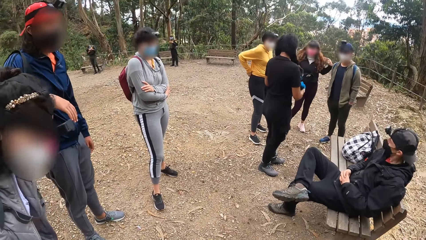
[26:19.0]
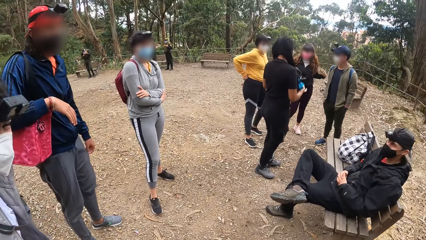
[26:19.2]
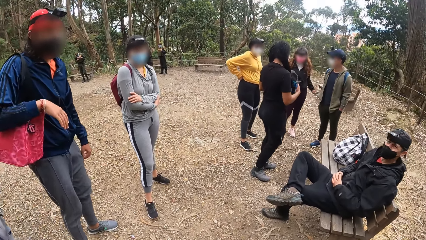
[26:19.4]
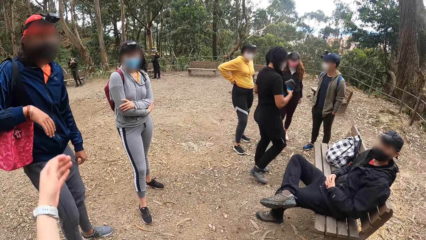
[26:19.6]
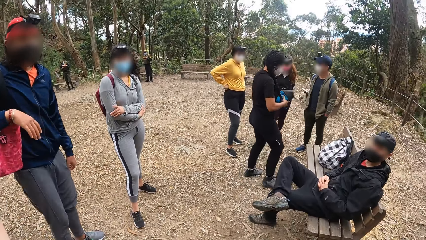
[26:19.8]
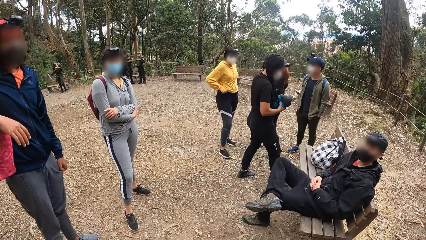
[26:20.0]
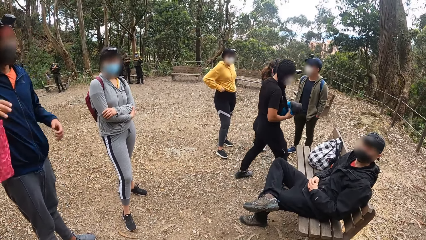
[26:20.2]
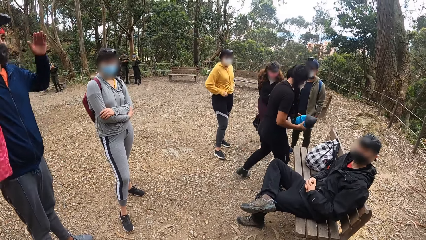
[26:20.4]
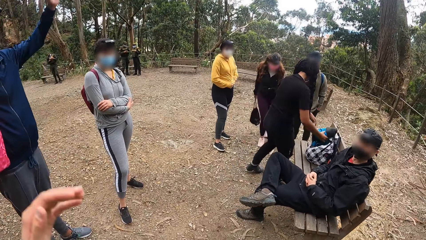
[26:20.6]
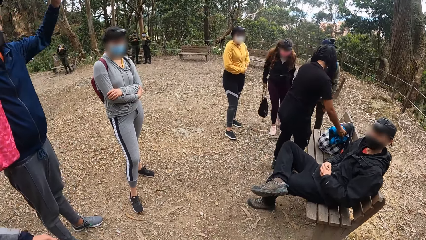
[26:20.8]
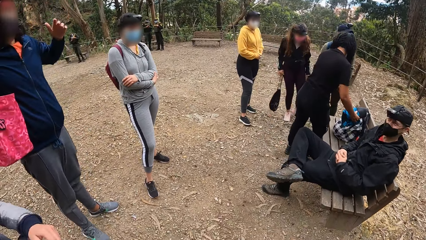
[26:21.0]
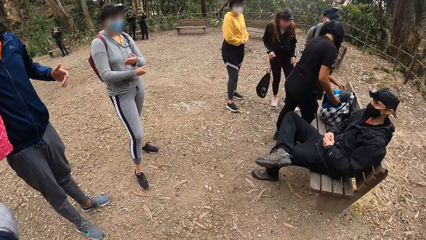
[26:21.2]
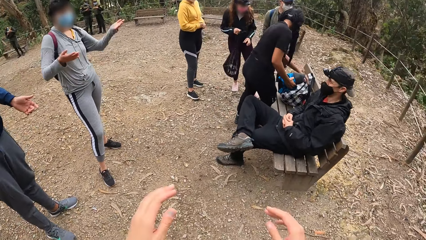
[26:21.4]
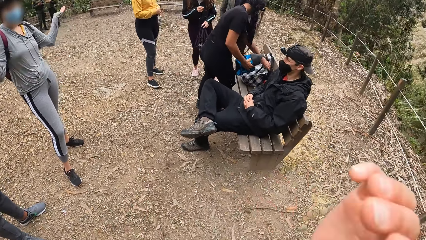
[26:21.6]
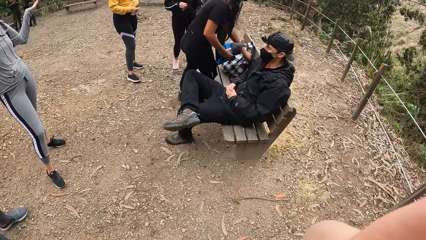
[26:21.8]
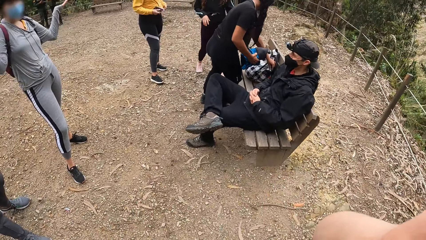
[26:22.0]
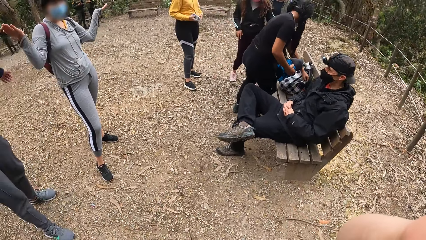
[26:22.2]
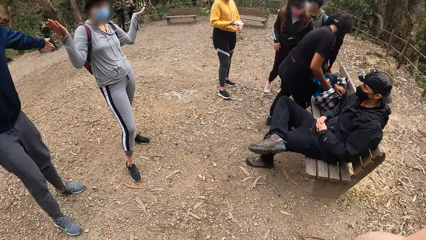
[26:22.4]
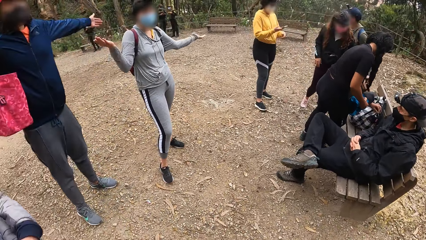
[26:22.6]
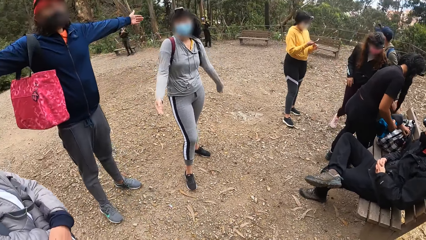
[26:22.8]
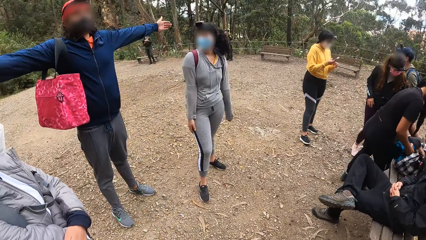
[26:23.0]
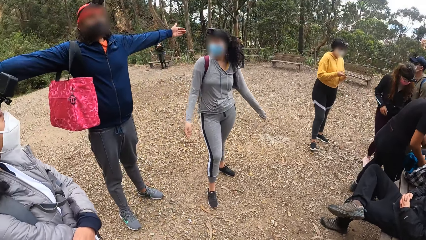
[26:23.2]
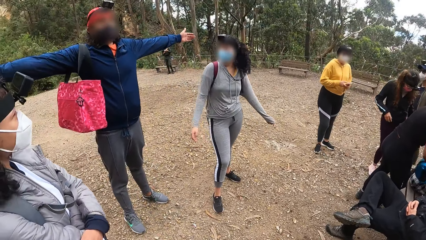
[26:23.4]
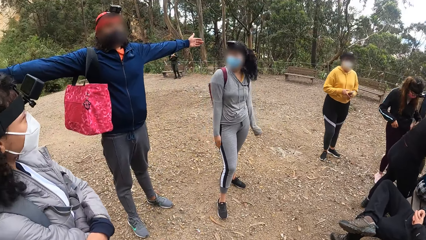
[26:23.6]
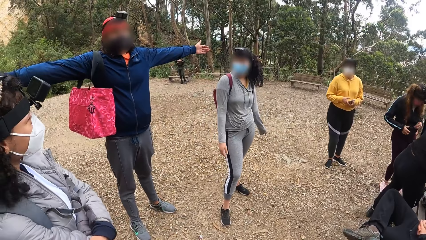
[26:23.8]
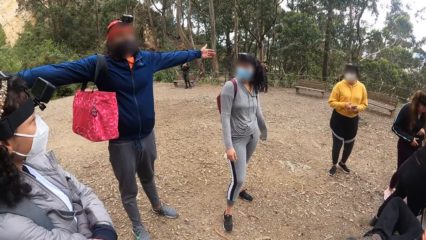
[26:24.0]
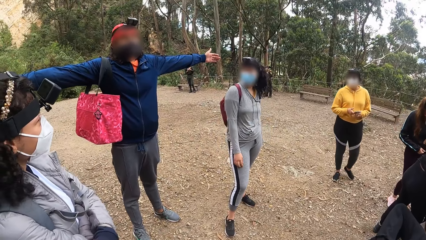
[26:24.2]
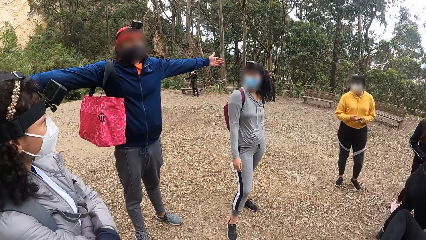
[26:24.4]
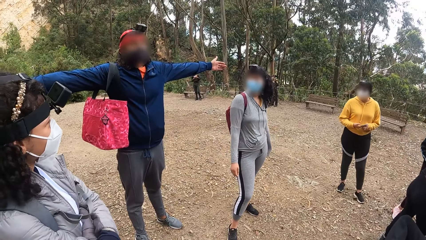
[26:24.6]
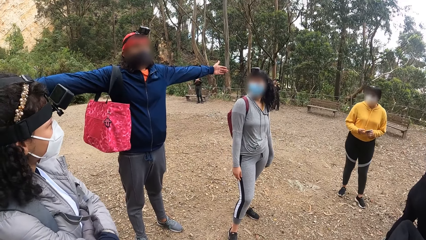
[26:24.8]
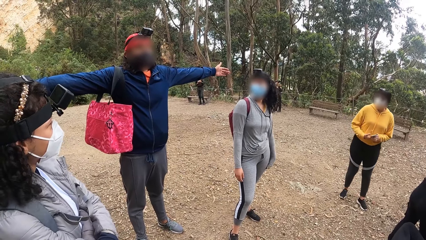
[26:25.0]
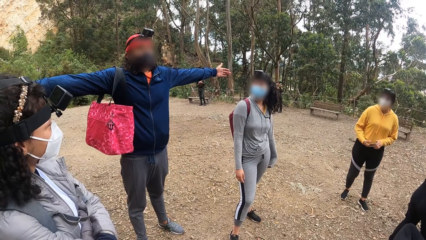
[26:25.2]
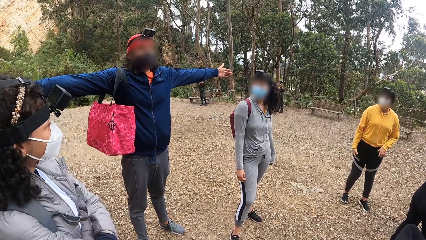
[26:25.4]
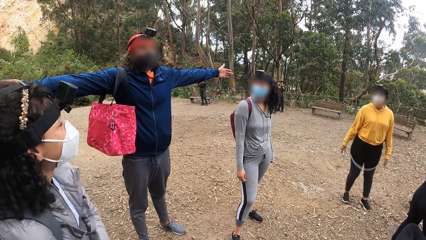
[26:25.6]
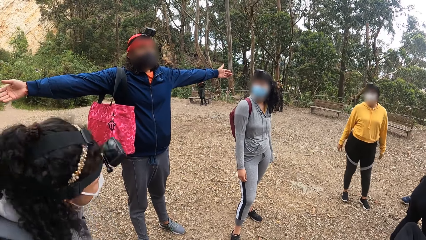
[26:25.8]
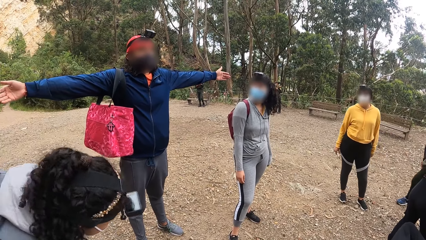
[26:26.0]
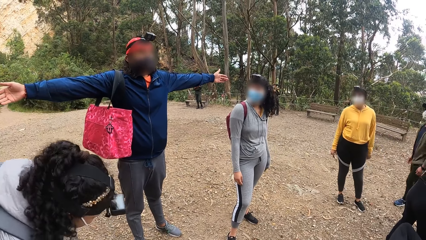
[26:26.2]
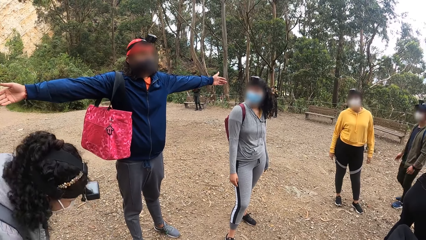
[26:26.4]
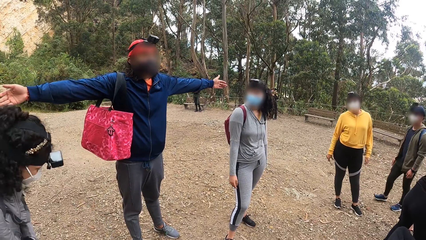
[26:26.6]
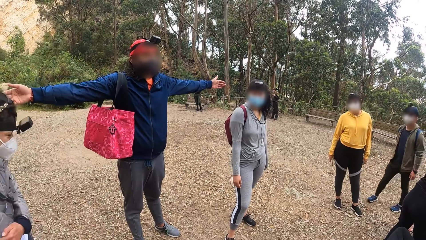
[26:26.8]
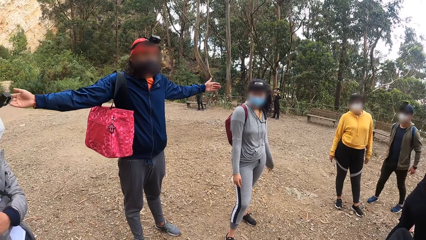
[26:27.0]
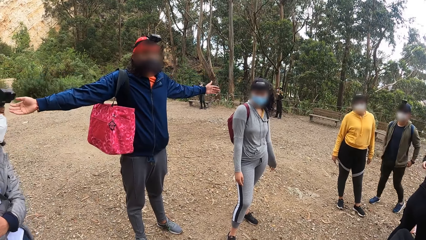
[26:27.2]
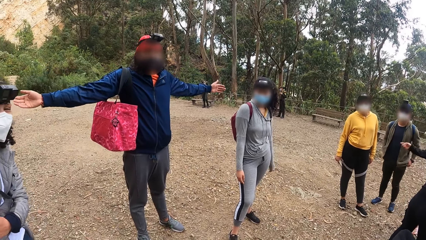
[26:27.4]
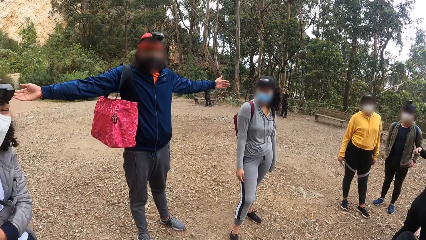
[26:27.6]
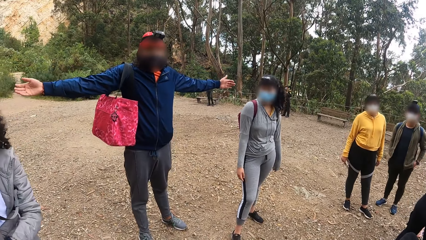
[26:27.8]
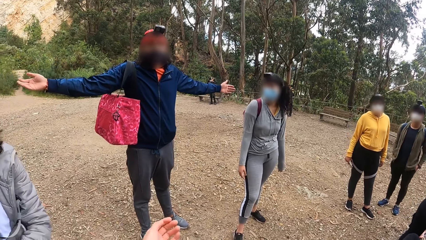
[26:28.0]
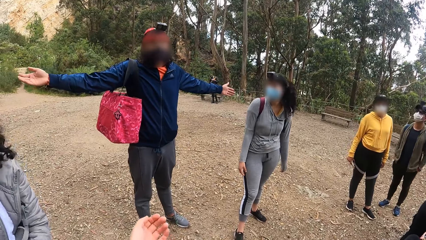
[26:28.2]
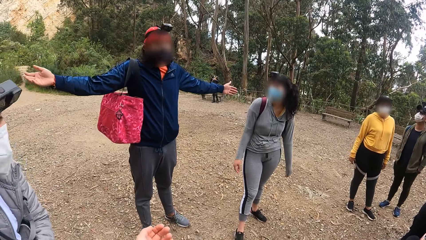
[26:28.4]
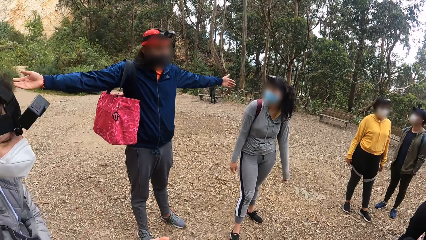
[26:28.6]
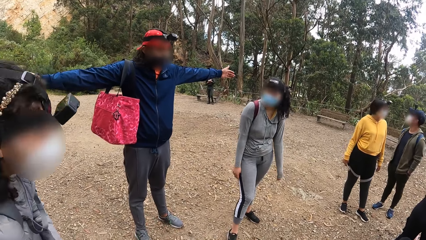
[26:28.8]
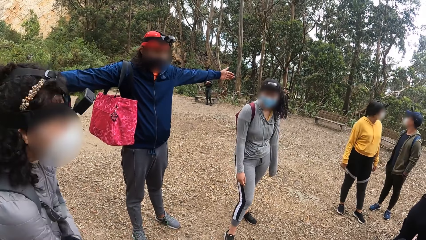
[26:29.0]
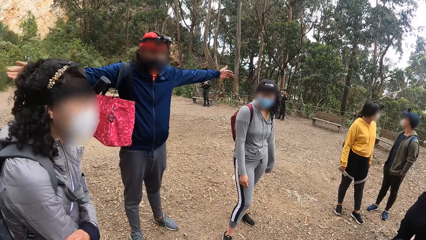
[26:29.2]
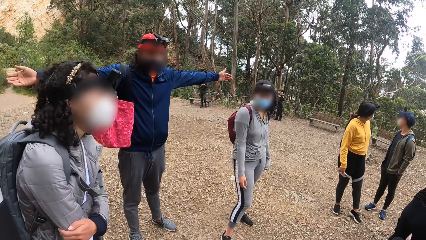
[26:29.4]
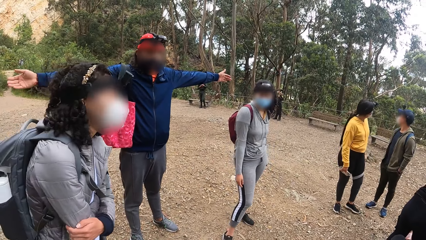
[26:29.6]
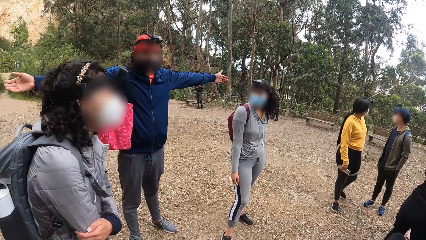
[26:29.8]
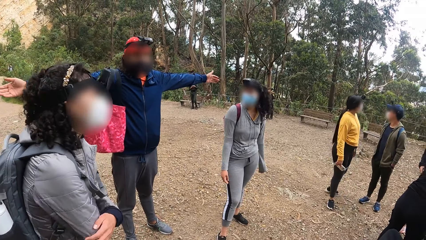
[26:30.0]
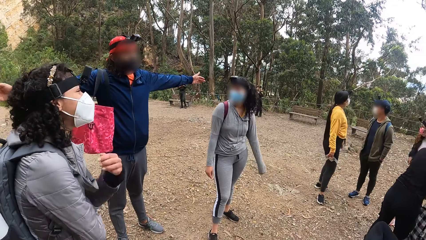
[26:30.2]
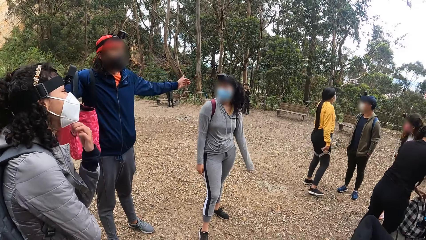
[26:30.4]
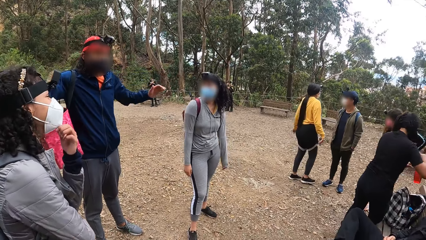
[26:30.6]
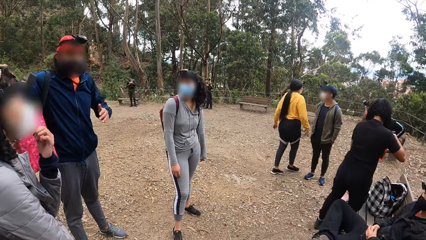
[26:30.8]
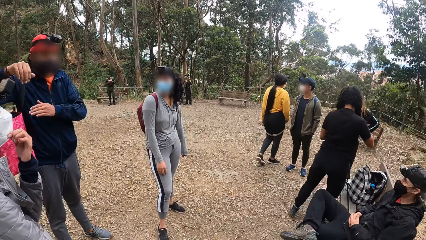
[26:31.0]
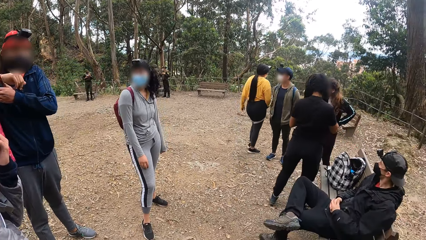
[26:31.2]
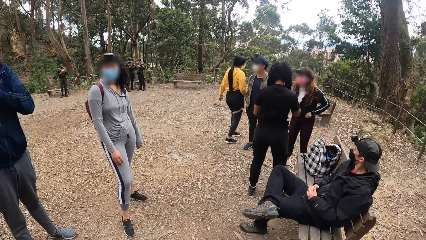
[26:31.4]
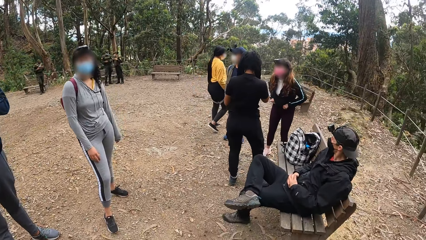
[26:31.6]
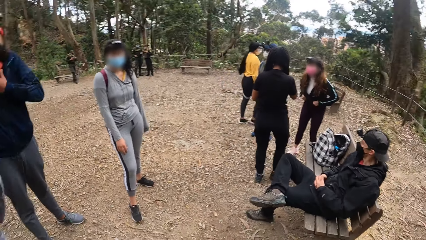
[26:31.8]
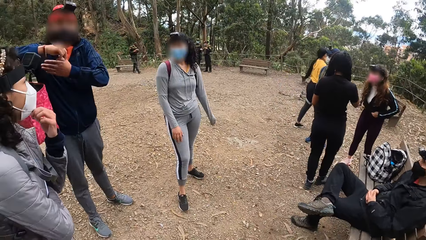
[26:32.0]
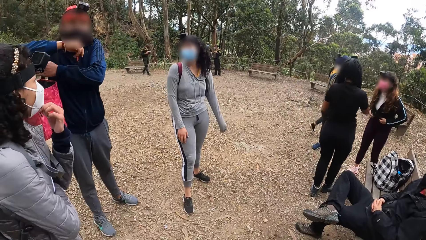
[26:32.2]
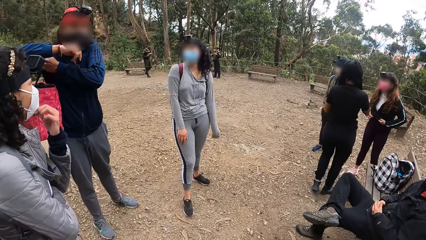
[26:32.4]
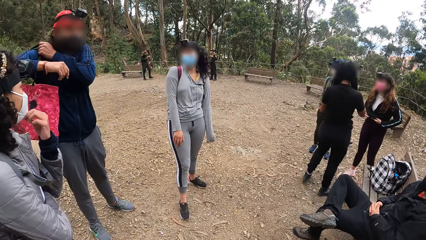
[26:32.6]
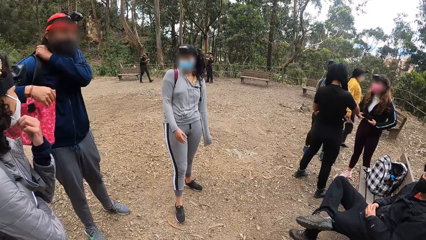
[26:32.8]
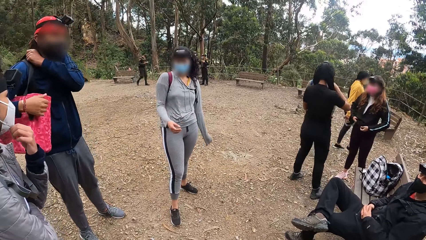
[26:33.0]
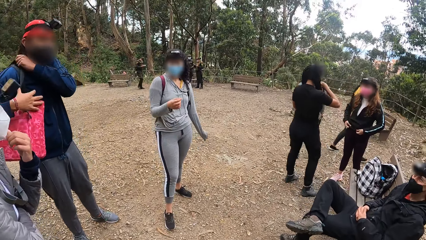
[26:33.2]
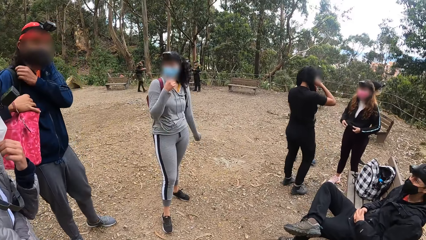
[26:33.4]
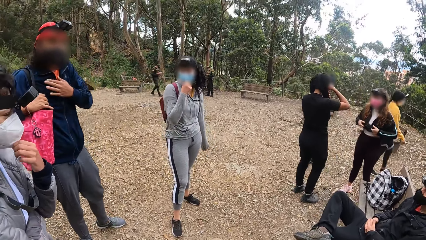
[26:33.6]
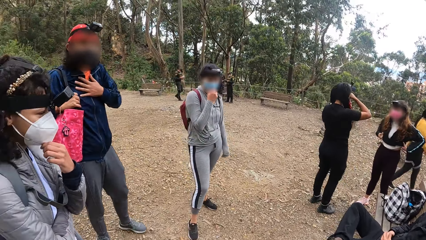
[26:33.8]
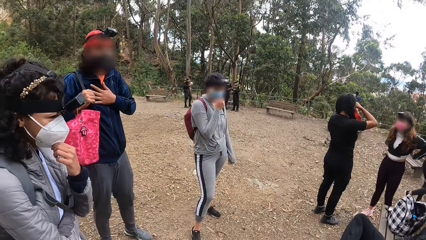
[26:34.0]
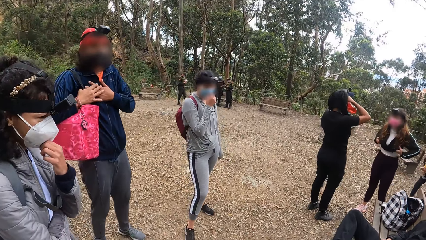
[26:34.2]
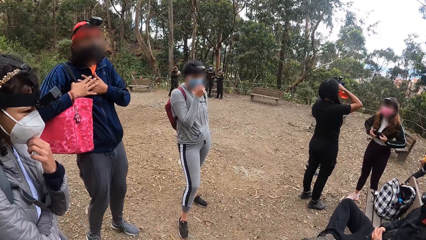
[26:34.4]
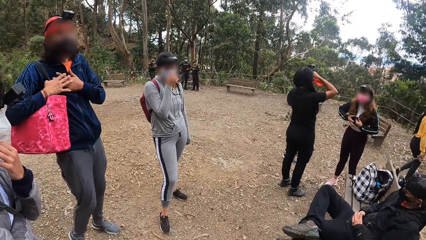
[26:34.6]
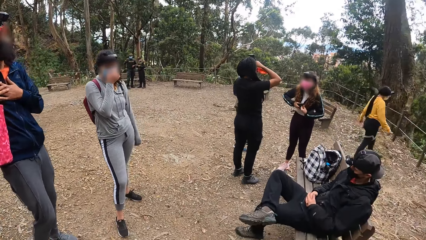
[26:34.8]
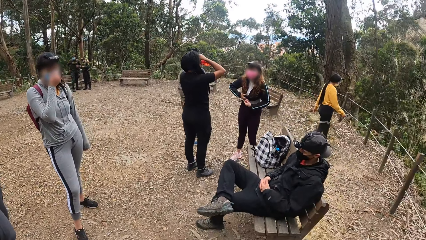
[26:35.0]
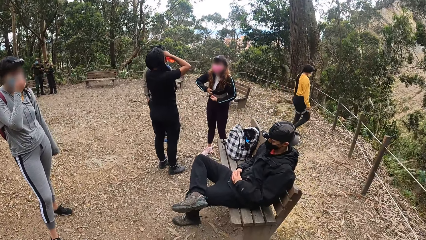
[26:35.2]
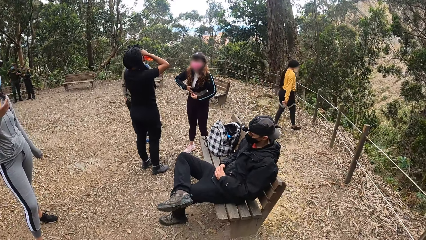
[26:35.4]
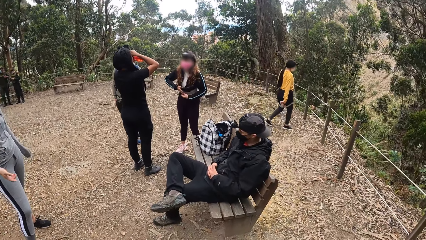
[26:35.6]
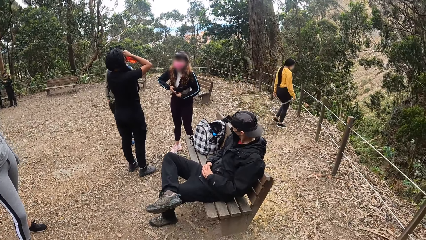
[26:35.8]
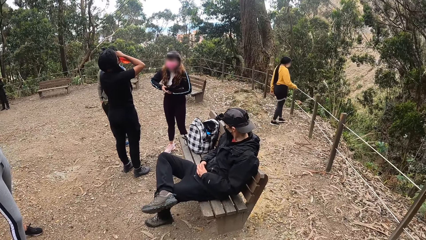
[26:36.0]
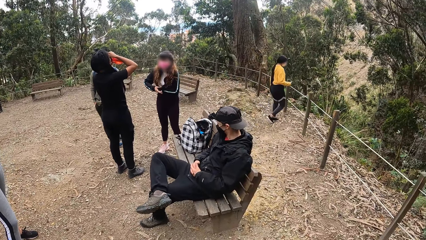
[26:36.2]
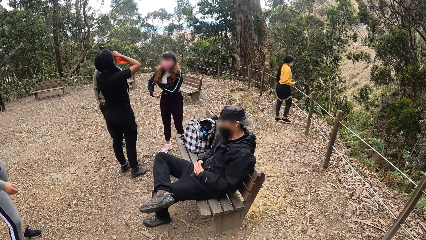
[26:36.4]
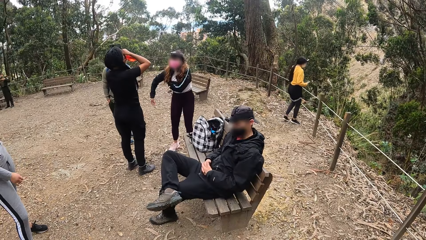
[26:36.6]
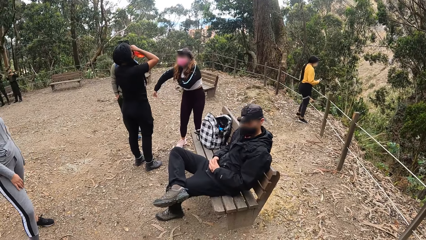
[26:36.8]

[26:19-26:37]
A woman touches her hair with both hands. A man lifts both hands. Another woman drops the sweater inside the bag with her right hand. A third woman spreads both hands. A fourth woman holds a phone with her right hand and operates the phone with her right hand. Another man puts both hands in his pocket. The second woman picks up a bottle from the bag with her right hand. The fourth woman walks towards the wired fence. The first woman adjusts her cloth with both hands. The first man adjusts a bag in his right hand with his left hand. The third woman touches her nose mask with her right hand. A fifth woman touches her nose mask with her left hand. The first man touches his chest with both hands. The second woman drinks from the bottle with both hands.
